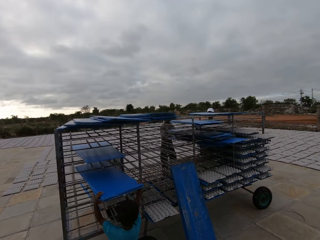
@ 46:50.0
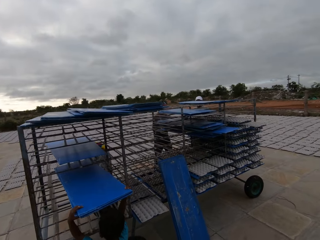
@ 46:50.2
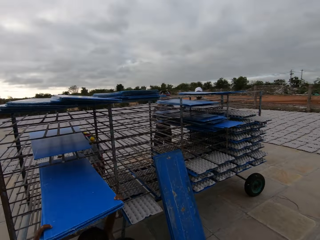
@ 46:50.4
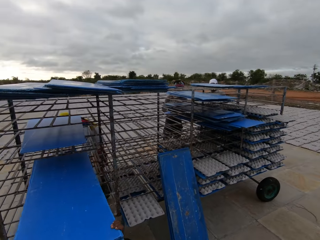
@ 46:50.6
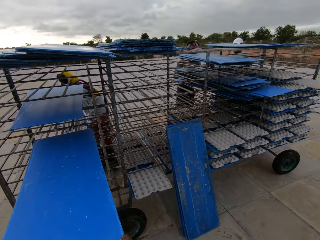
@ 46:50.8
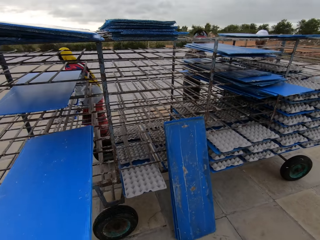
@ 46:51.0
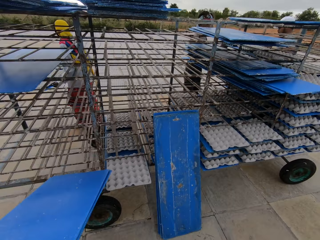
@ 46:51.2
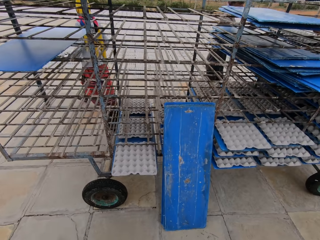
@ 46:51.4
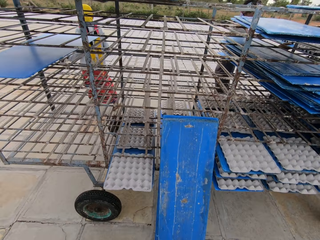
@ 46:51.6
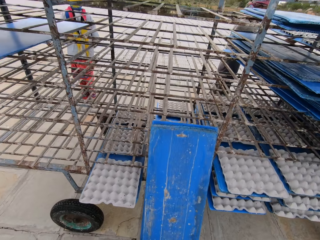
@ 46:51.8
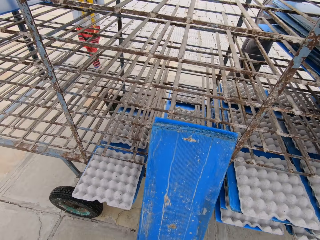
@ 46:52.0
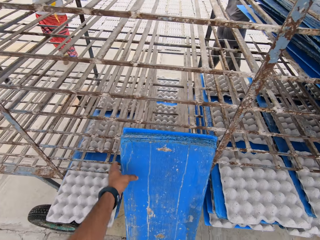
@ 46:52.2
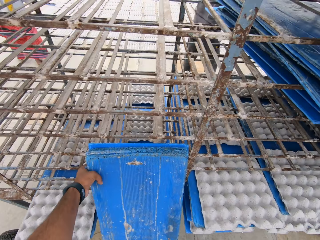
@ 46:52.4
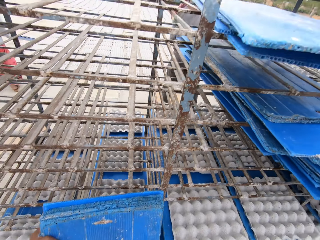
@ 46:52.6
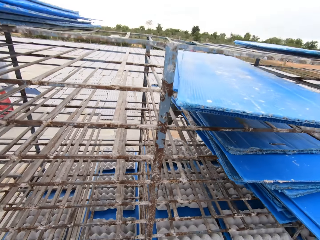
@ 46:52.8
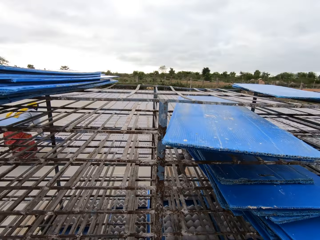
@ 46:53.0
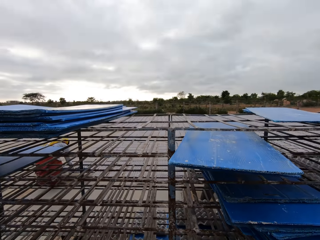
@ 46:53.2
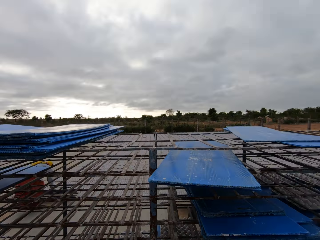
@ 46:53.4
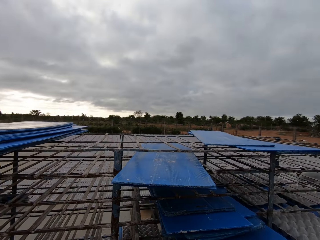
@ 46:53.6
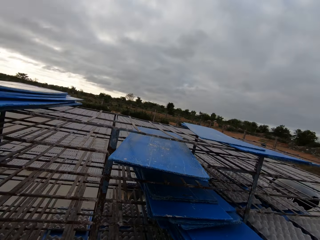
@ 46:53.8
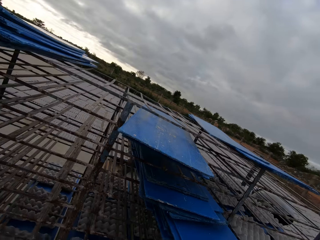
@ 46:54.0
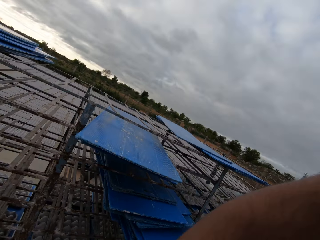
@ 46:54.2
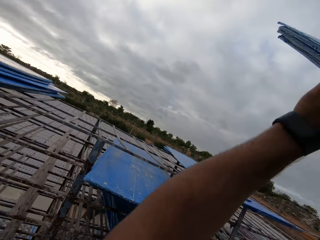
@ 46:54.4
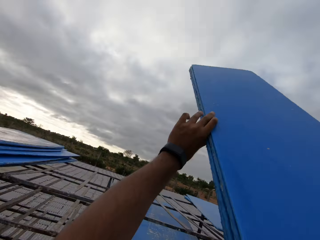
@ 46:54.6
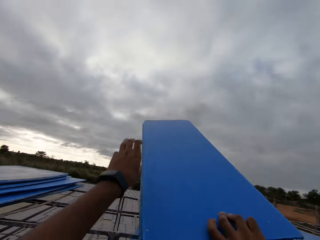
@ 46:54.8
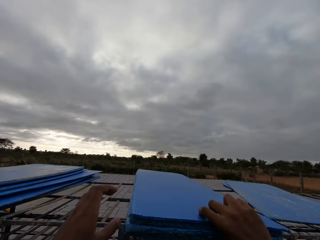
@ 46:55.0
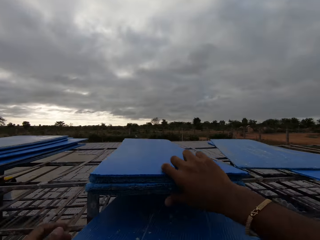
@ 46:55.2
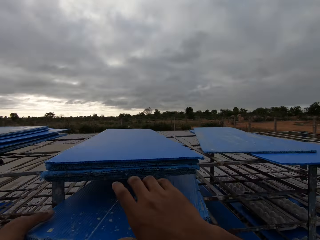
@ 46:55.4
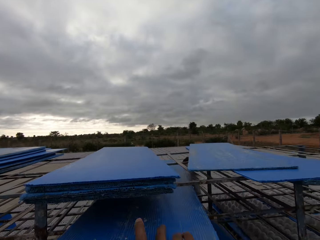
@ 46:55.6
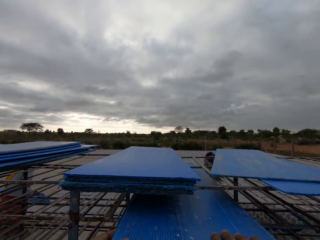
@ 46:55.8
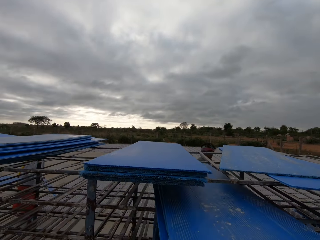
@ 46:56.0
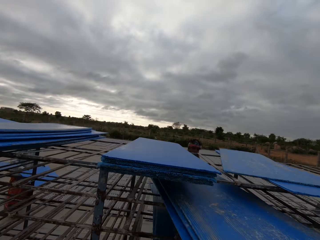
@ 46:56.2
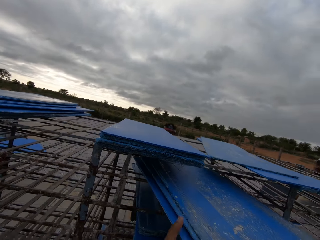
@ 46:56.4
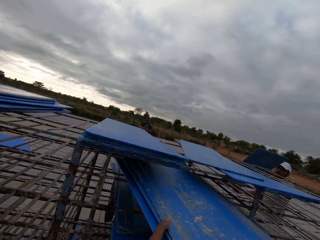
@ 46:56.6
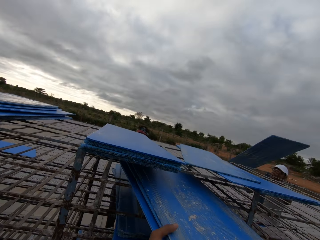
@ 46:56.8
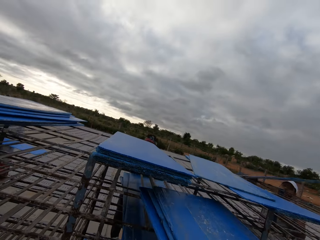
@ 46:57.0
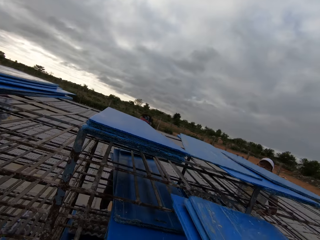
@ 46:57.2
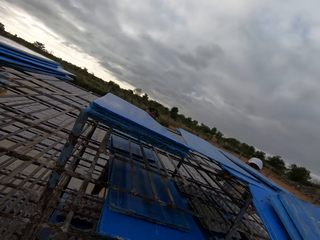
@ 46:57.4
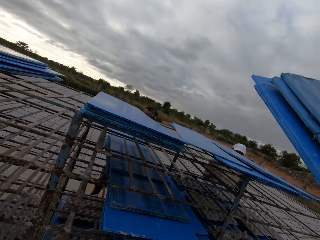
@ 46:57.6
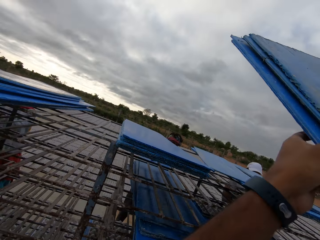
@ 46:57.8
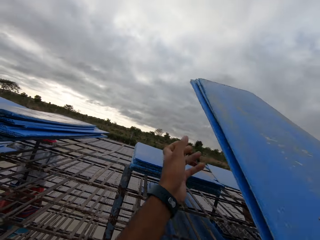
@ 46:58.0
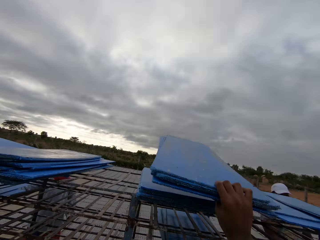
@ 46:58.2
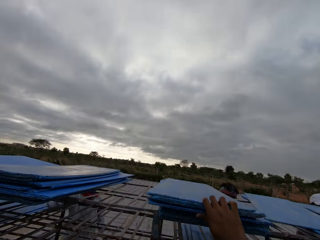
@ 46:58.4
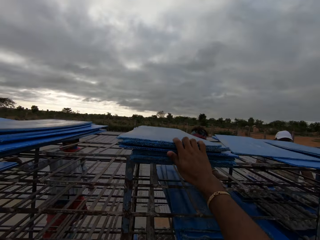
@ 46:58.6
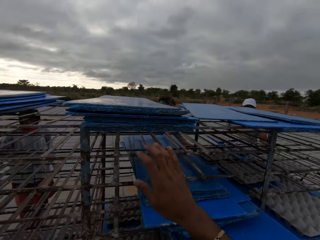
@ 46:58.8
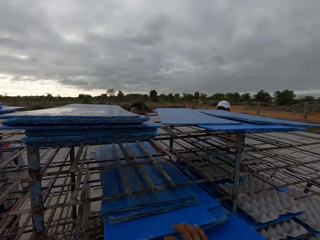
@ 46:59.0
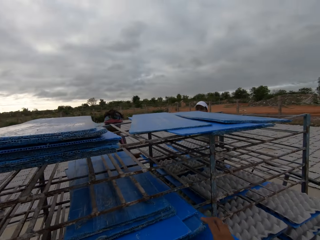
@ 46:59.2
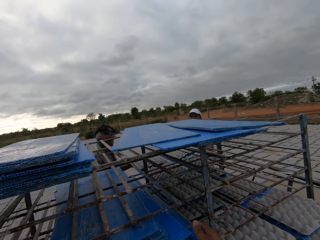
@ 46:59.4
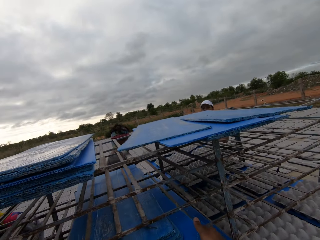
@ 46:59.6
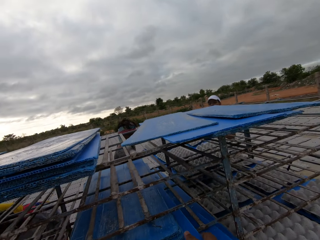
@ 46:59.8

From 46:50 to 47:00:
A boy removes plastic sheets from the trolley with both hands. The camera wearer takes plastic sheets on the ground with his right hand. He places the plastic sheets in his hands on the trolley. He removes plastic sheets from the trolley with both hands. A man places plastic sheets in his hands on the trolley. The camera wearer places the plastic sheets in his hands on the trolley.

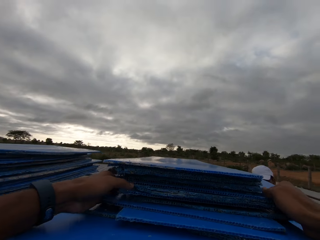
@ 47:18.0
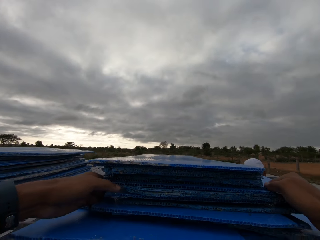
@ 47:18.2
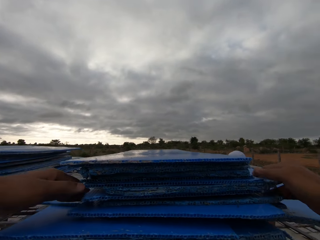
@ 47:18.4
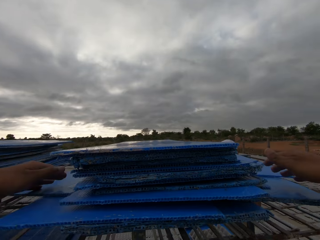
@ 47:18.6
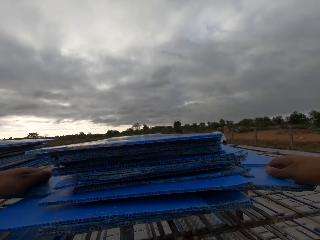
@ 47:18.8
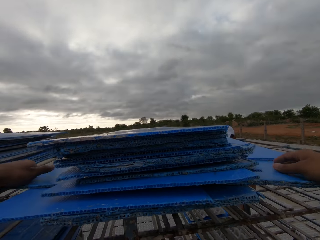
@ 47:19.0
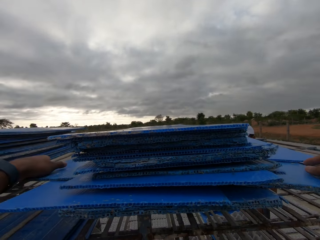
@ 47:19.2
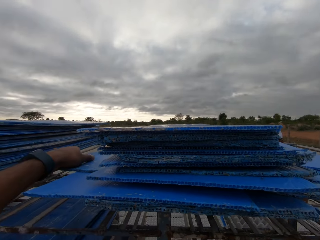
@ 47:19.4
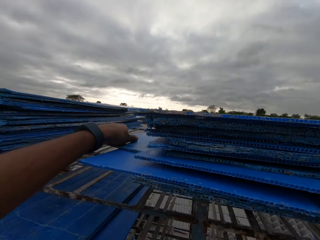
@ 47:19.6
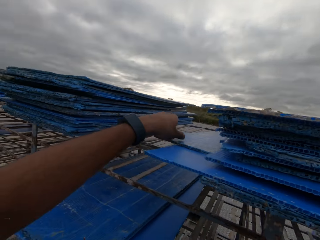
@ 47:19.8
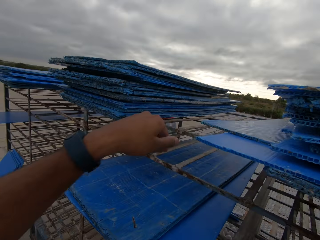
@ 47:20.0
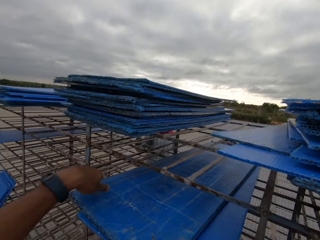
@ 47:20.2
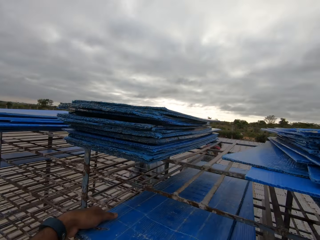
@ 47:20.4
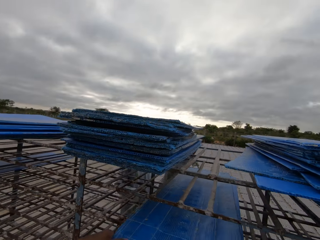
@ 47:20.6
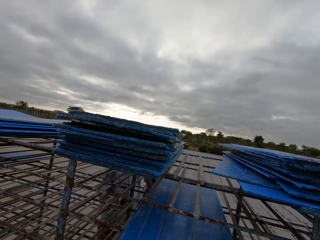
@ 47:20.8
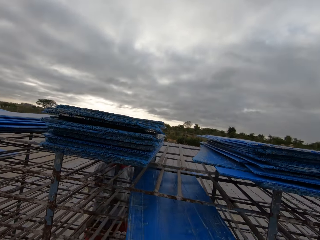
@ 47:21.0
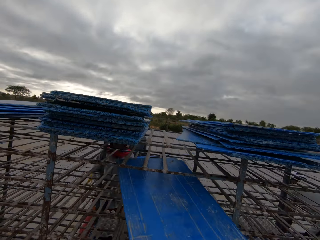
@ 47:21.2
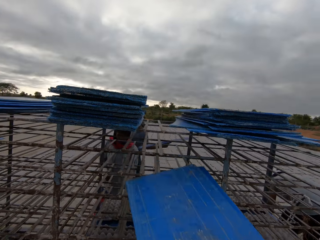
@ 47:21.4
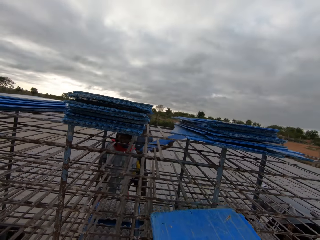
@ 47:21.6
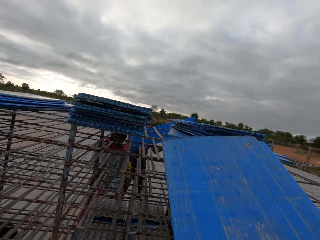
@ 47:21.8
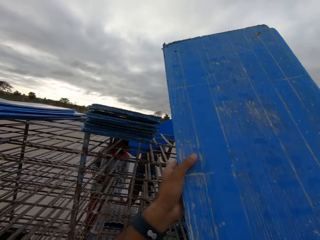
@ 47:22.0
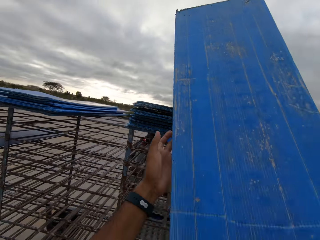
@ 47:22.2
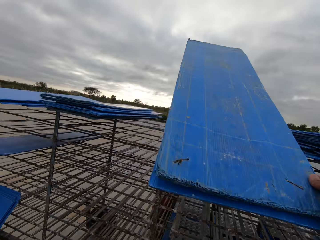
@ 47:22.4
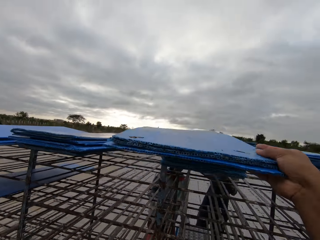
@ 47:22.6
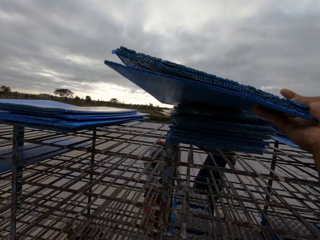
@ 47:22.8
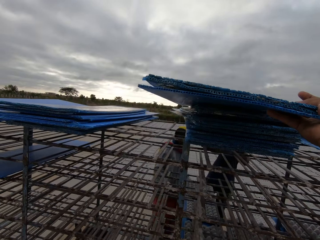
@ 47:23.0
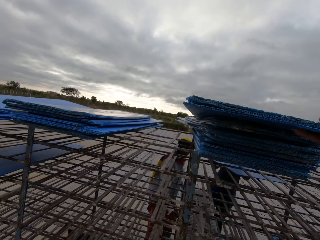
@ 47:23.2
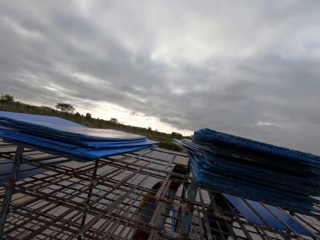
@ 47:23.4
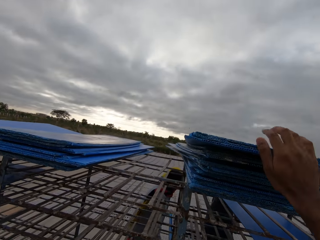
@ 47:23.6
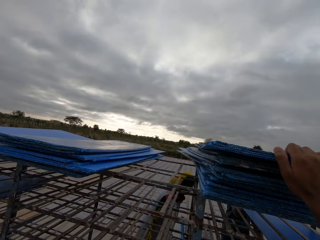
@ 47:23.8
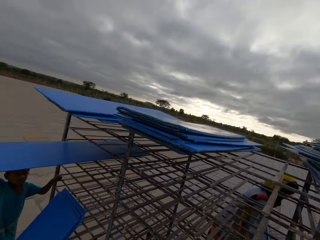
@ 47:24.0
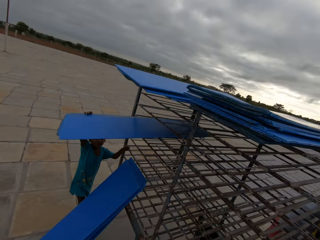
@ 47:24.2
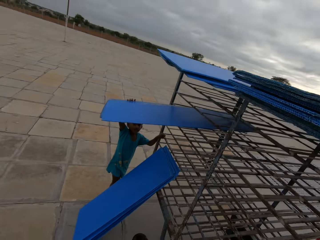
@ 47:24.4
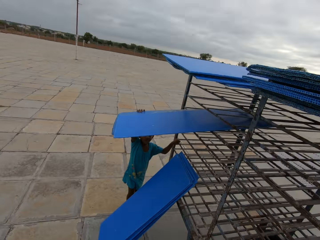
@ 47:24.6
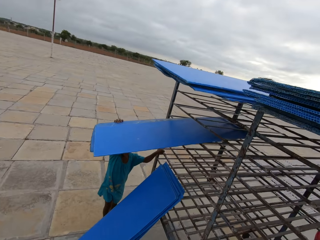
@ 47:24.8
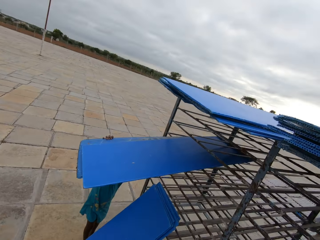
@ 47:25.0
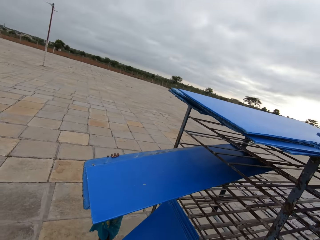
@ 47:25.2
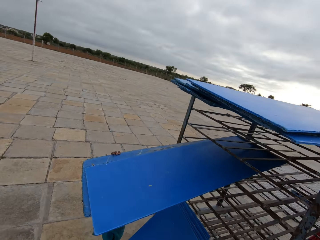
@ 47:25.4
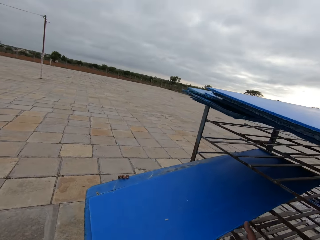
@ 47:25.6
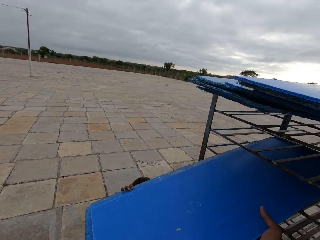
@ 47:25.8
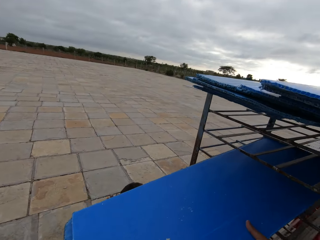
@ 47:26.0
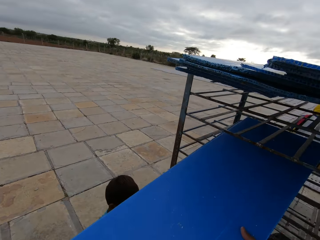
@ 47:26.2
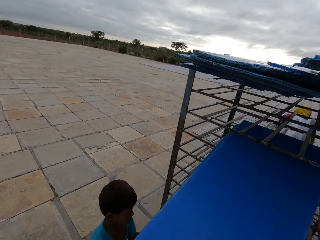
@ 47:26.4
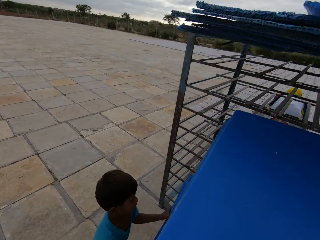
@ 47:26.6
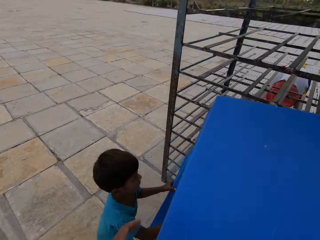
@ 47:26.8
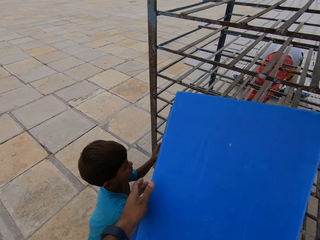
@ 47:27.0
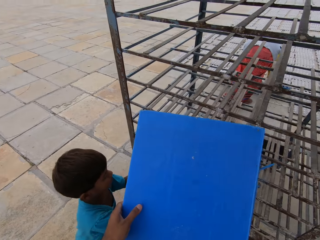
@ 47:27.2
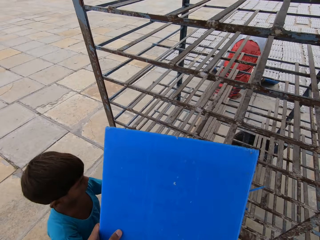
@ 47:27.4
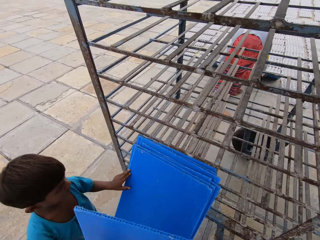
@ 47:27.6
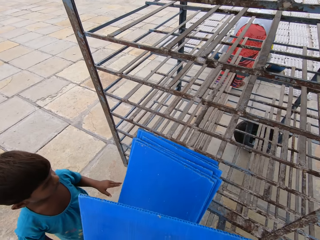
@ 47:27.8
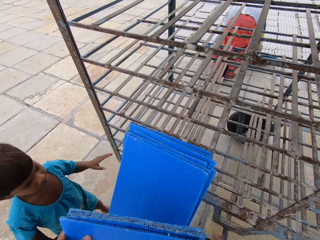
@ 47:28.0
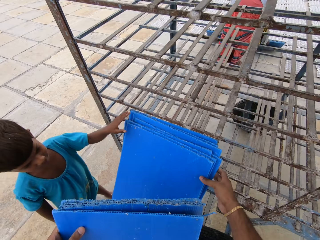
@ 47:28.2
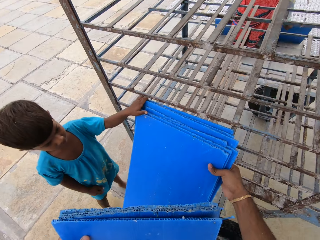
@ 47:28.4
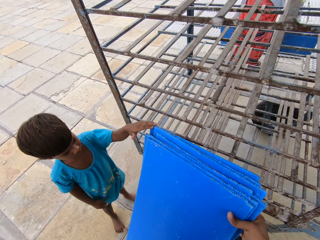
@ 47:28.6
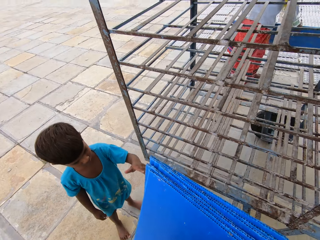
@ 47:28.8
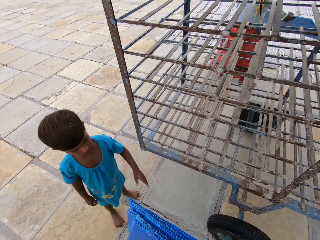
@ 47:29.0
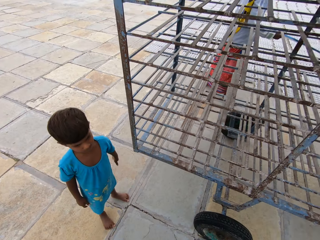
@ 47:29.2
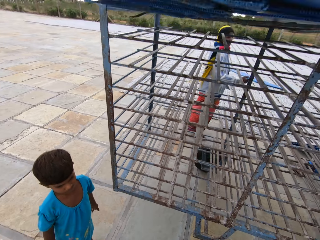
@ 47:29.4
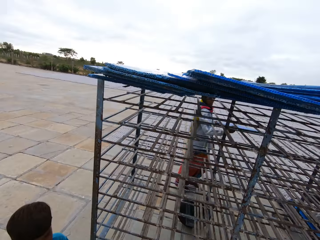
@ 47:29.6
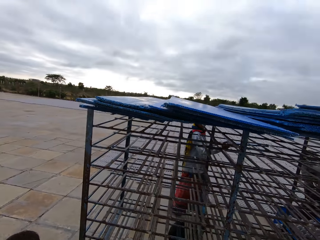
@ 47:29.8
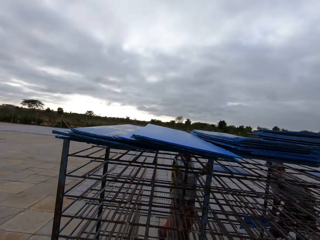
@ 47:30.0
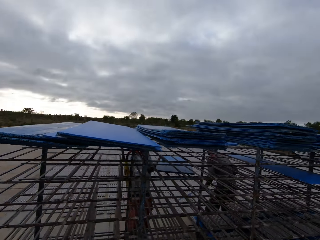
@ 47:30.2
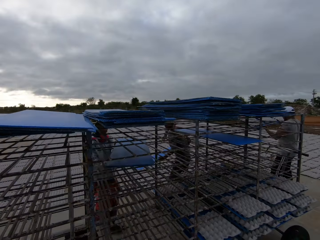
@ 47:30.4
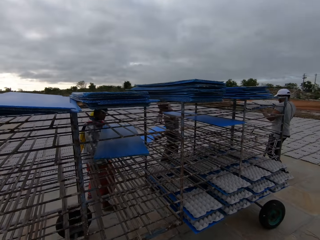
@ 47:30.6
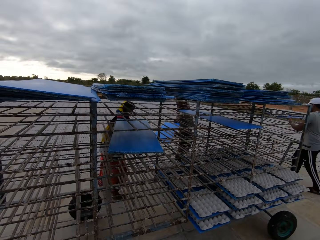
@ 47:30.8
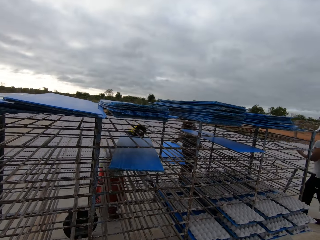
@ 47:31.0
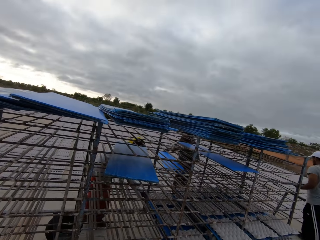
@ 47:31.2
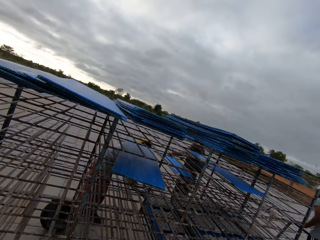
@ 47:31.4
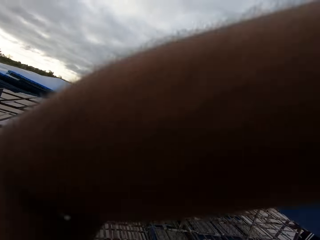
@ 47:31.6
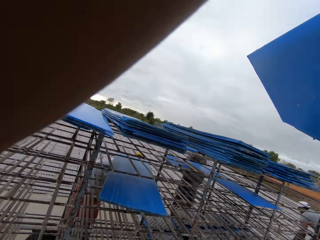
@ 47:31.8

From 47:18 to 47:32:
The camera wearer moves a board on the trolley. He removes plastic sheets from the trolley with both hands. He places the plastic sheets in his hands on the trolley. The boy removes plastic sheets from the trolley with both hands. The camera wearer removes plastic sheets from the trolley with both hands. A woman drops the egg crates from the plastic sheet on the ground with both hands. The woman places the plastic sheet in her hands in the trolley.
